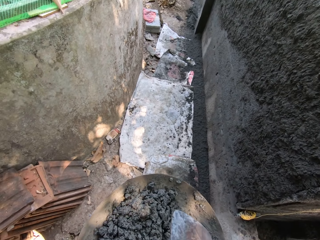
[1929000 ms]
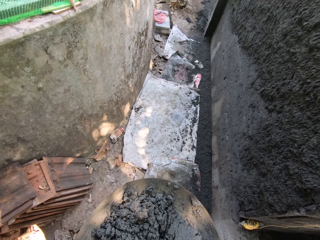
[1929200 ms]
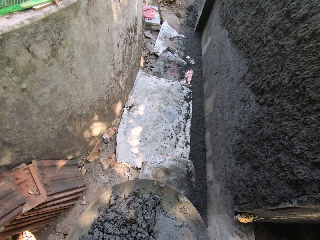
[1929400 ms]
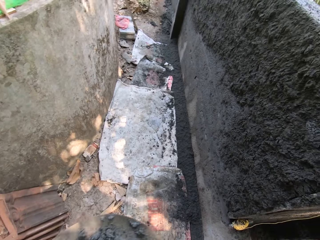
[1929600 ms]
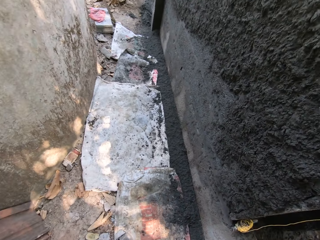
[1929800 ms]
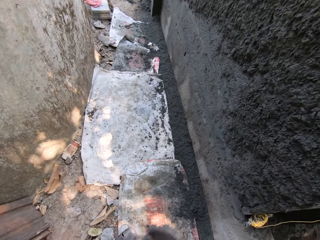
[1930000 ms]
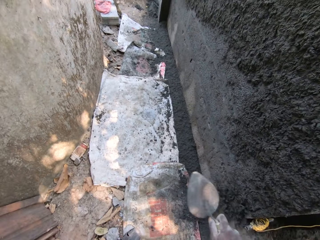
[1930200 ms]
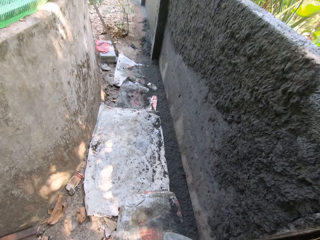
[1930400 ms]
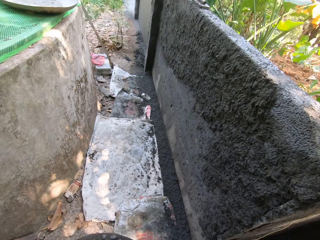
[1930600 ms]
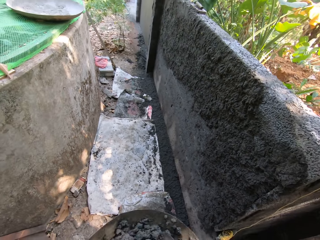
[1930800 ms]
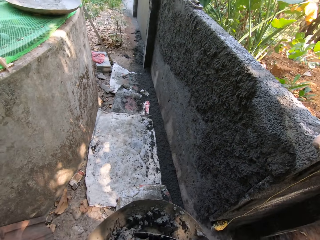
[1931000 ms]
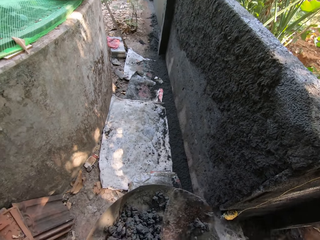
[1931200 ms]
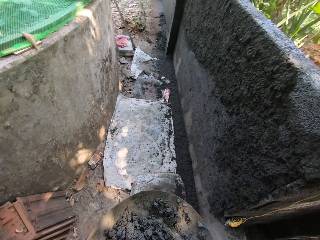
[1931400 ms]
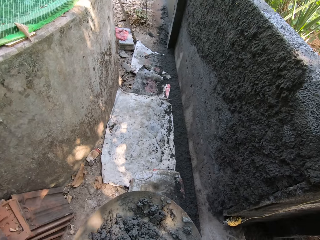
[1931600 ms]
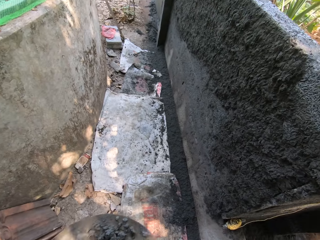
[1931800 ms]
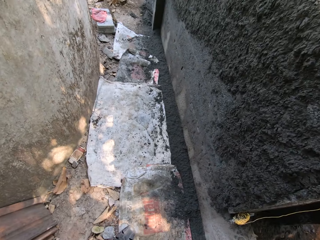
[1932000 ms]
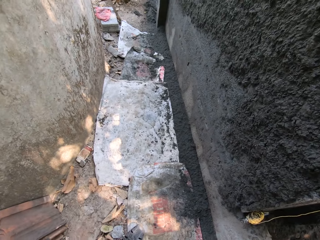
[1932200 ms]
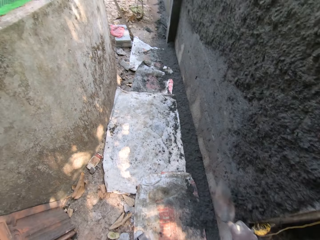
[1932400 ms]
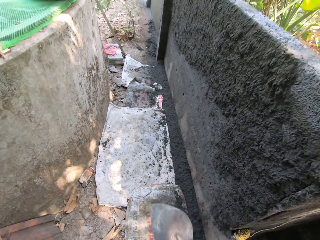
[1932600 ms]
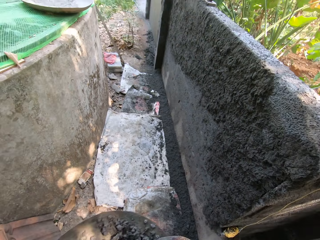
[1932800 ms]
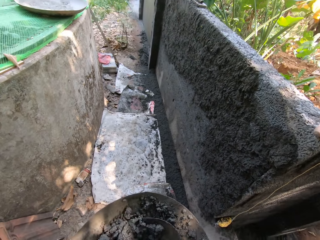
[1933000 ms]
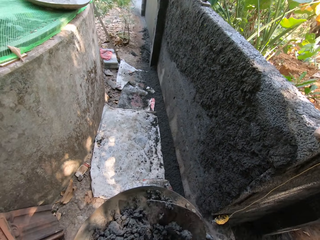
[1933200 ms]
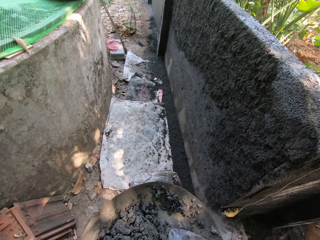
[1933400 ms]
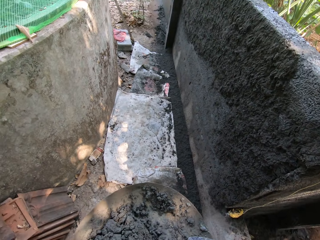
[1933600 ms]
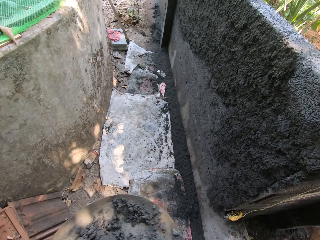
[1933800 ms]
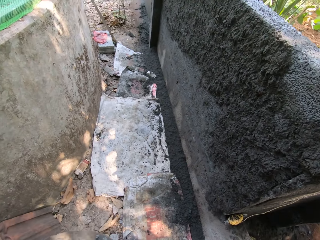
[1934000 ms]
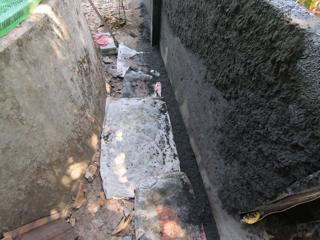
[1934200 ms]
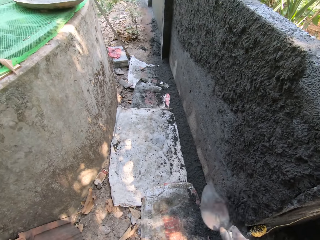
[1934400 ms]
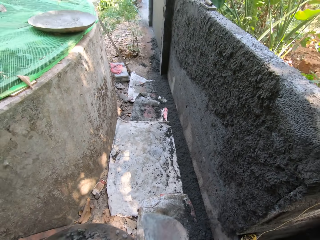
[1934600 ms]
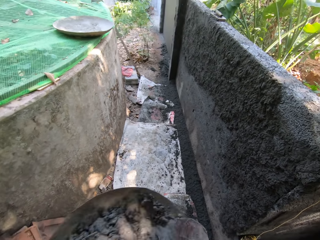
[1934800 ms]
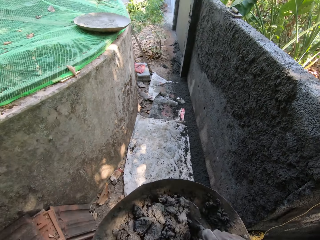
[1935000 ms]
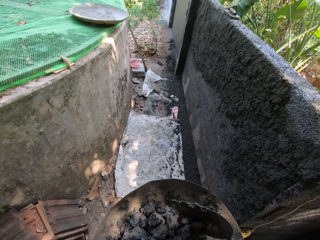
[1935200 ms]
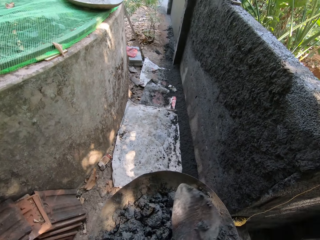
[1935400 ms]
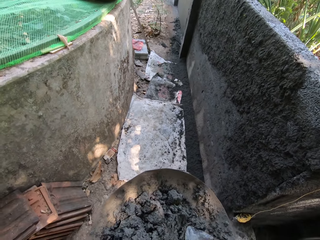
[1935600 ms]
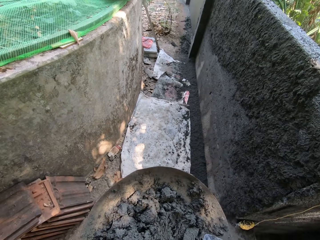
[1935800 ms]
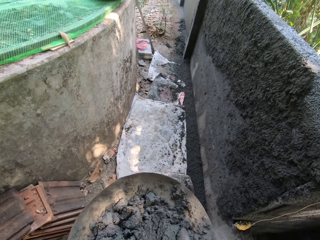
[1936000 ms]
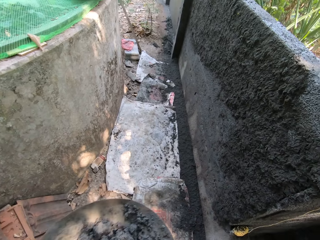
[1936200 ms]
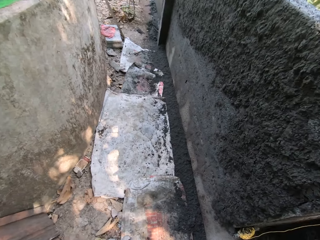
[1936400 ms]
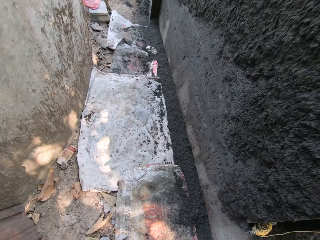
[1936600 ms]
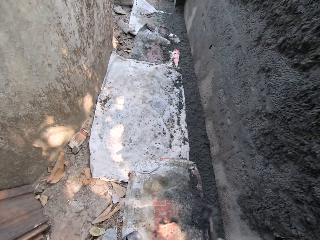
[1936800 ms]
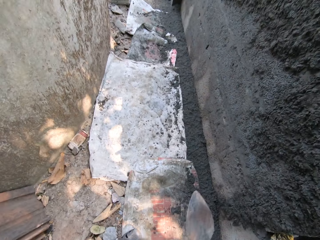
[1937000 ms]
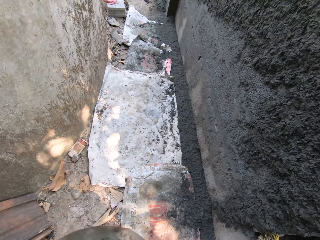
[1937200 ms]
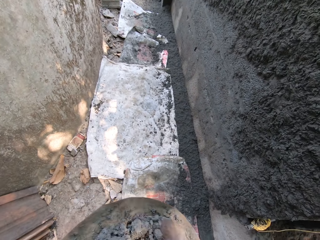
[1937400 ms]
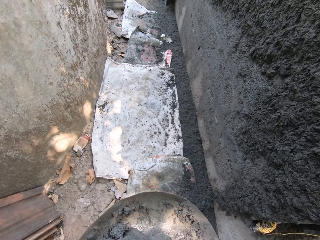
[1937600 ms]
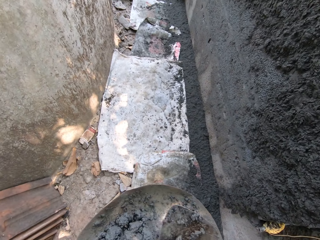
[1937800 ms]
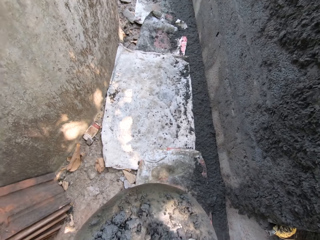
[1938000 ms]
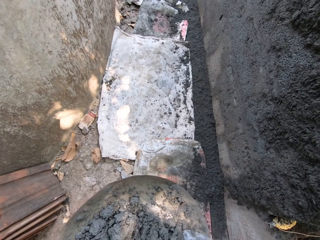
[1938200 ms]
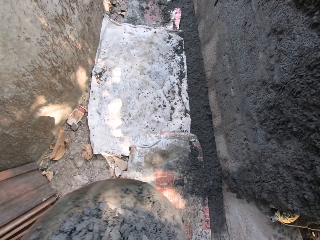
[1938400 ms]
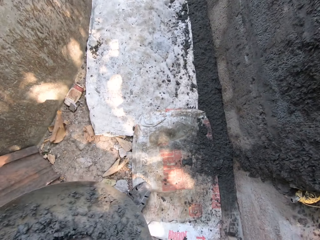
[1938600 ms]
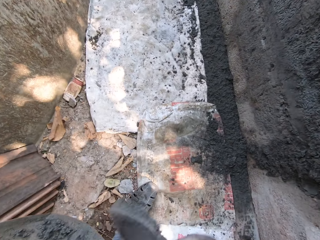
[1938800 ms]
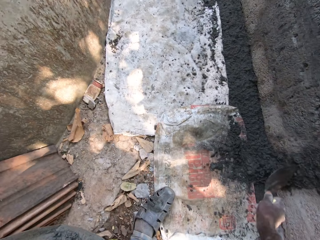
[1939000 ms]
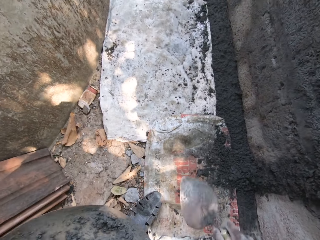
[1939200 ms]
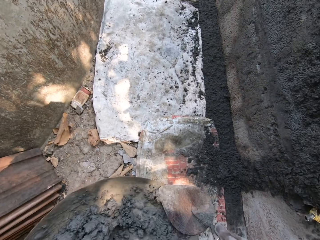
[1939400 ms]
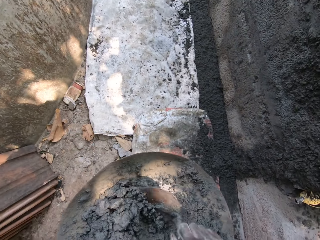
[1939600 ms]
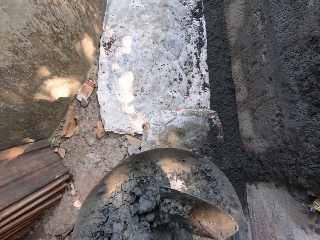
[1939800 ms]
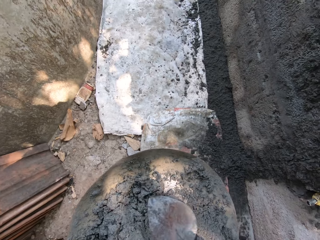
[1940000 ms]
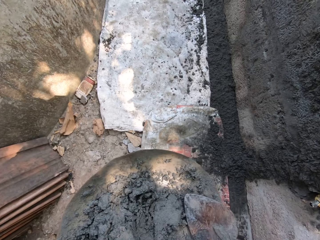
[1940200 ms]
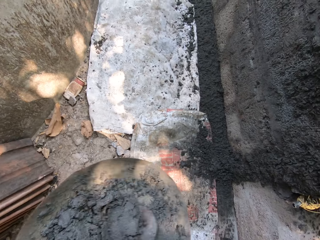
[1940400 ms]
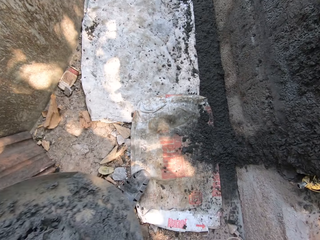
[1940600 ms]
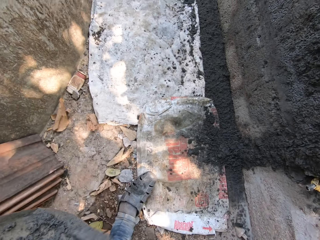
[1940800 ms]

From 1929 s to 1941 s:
The camera wearer mixes the mortar in the head pan with the hand trowel in his right hand. He takes mortar from the head pan with the hand trowel in his right hand. He plasters the wall with the mortar in the hand trowel in his right hand. He mixes the mortar in the head pan with the hand trowel in his right hand. He takes mortar from the head pan with the hand trowel in his right hand. He plasters the wall with the mortar in the hand trowel in his right hand. He takes mortar from the head pan with the hand trowel in his right hand. He plasters the wall with the mortar in the hand trowel in his right hand. He mixes the mortar in the head pan with the hand trowel in his right hand. He takes mortar from the head pan with the hand trowel in his right hand. He plasters the wall with the mortar in the hand trowel in his right hand. He mixes the mortar in the head pan with the hand trowel in his right hand. He takes mortar from the head pan with the hand trowel in his right hand. He plasters the wall with the mortar in the hand trowel in his right hand. He mixes the mortar in the head pan with the hand trowel in his right hand. He takes mortar from the head pan with the hand trowel in his right hand.

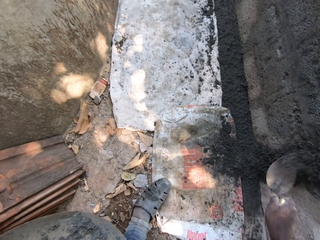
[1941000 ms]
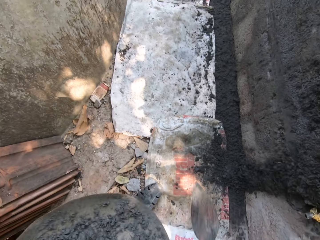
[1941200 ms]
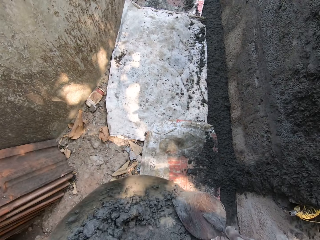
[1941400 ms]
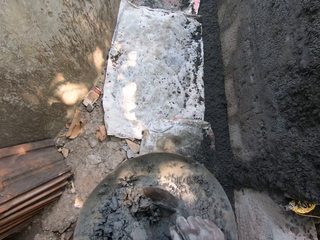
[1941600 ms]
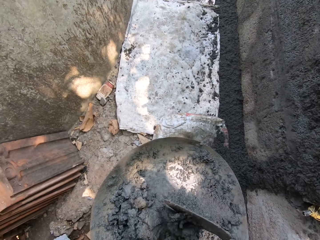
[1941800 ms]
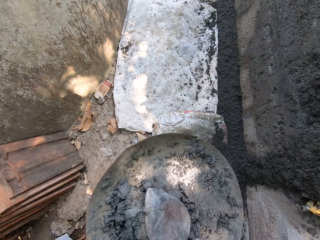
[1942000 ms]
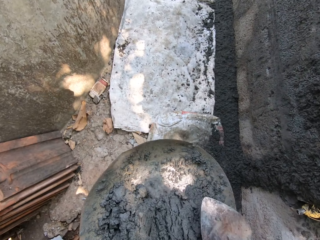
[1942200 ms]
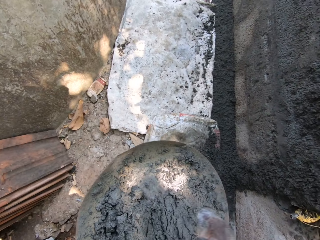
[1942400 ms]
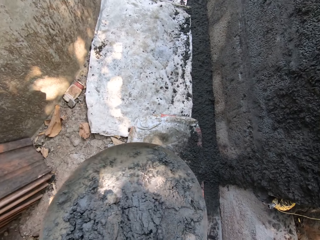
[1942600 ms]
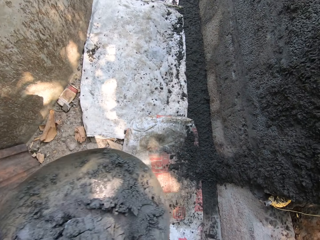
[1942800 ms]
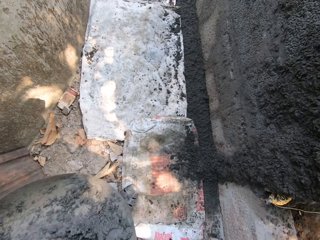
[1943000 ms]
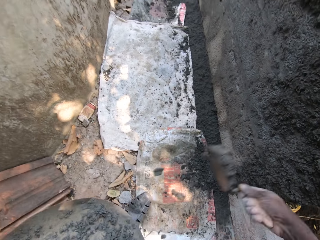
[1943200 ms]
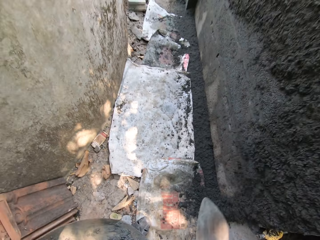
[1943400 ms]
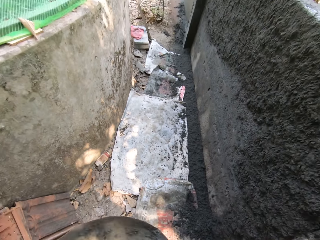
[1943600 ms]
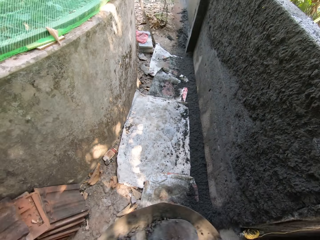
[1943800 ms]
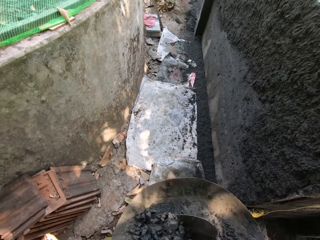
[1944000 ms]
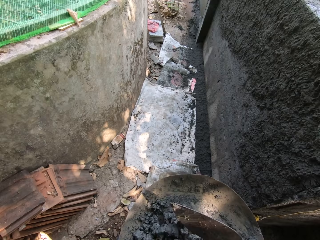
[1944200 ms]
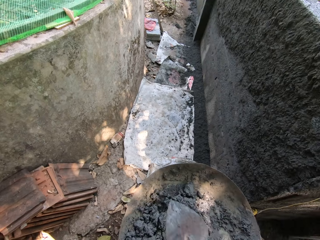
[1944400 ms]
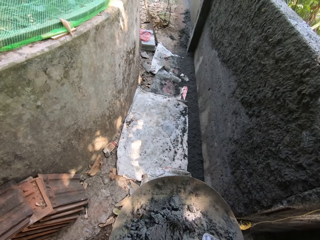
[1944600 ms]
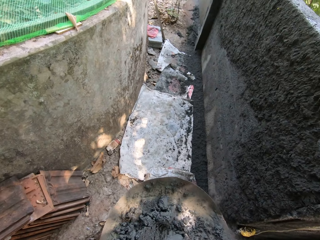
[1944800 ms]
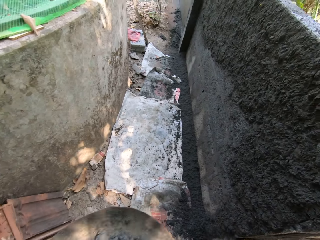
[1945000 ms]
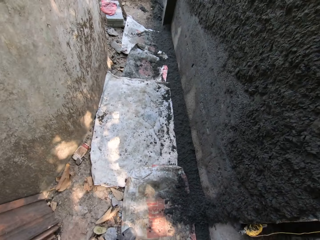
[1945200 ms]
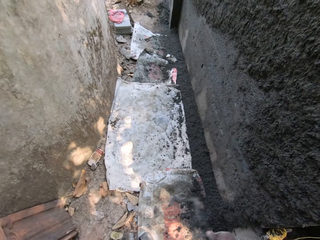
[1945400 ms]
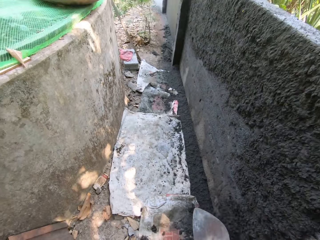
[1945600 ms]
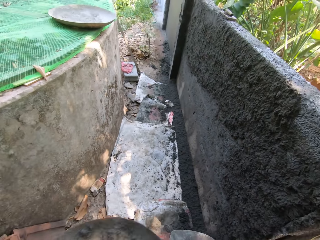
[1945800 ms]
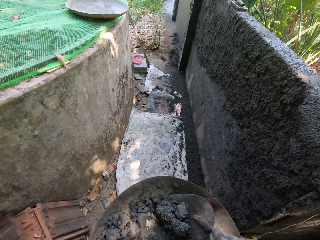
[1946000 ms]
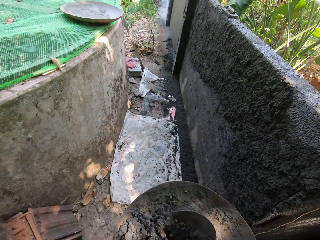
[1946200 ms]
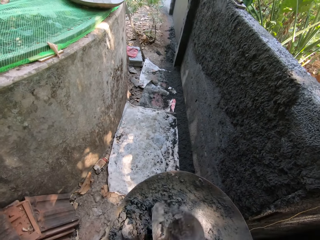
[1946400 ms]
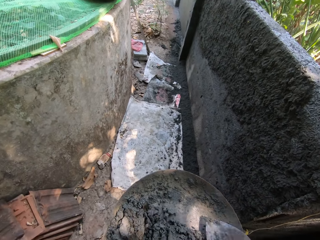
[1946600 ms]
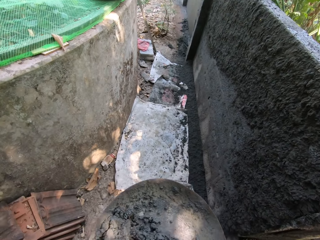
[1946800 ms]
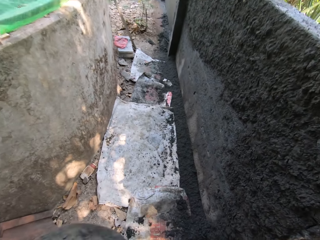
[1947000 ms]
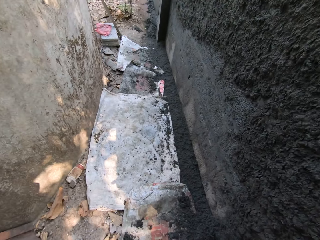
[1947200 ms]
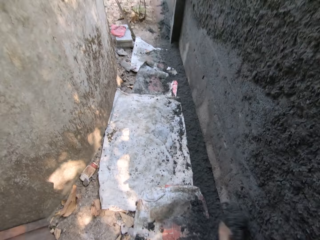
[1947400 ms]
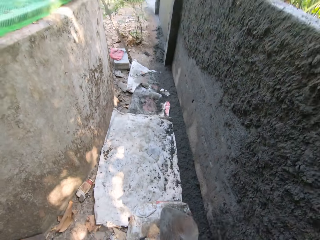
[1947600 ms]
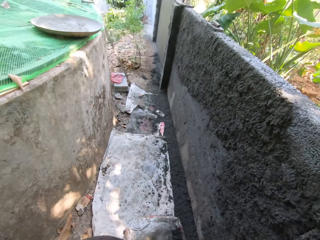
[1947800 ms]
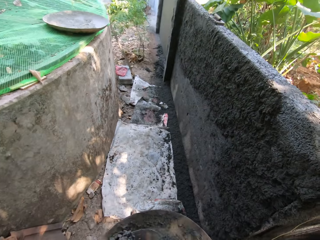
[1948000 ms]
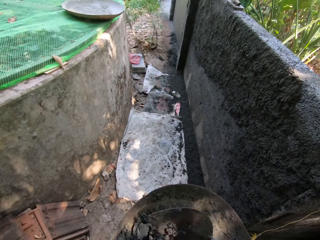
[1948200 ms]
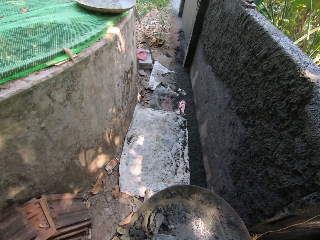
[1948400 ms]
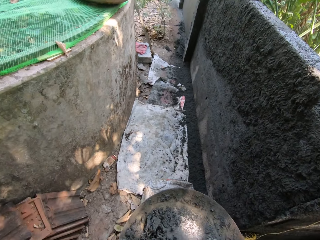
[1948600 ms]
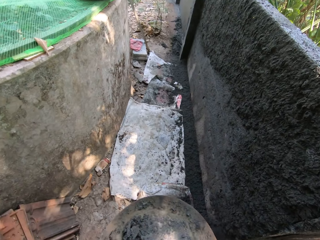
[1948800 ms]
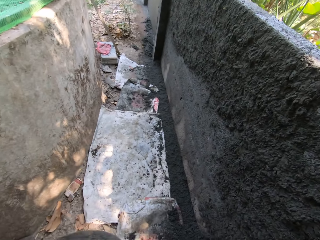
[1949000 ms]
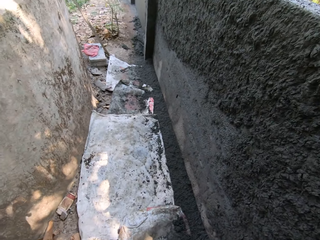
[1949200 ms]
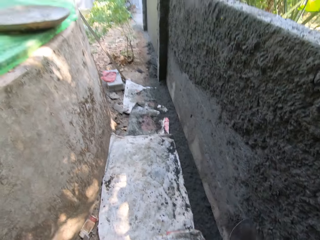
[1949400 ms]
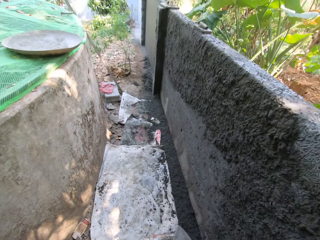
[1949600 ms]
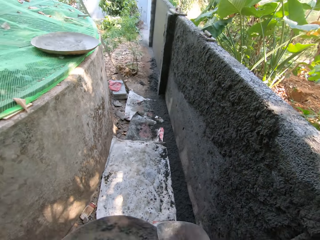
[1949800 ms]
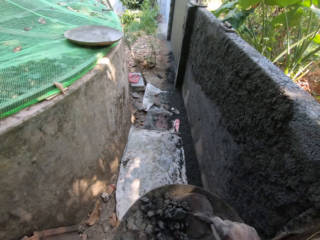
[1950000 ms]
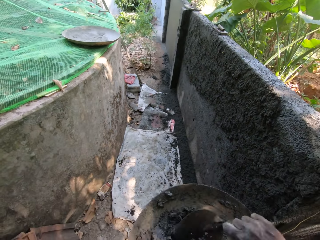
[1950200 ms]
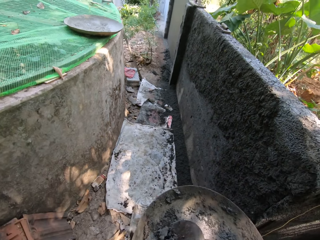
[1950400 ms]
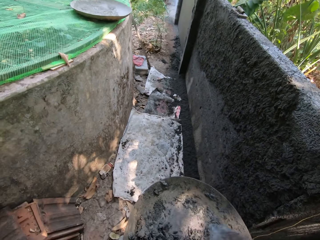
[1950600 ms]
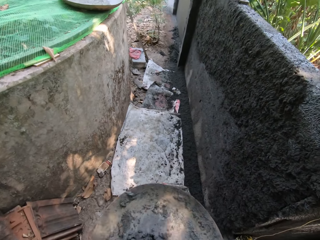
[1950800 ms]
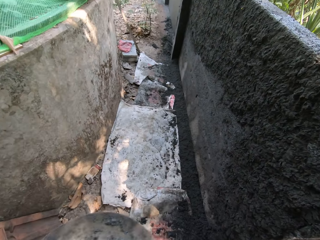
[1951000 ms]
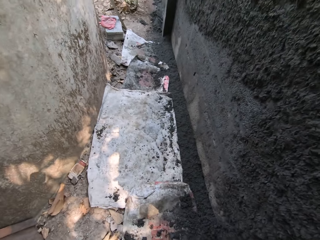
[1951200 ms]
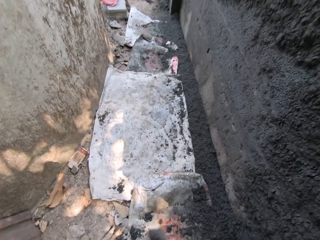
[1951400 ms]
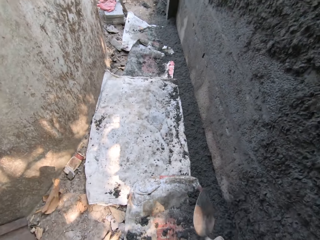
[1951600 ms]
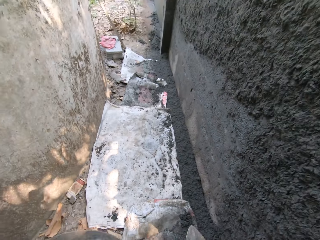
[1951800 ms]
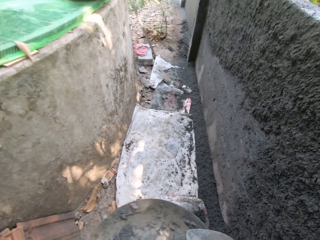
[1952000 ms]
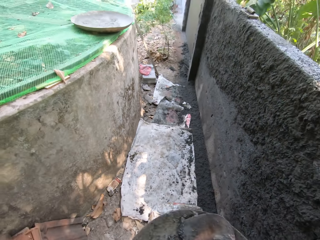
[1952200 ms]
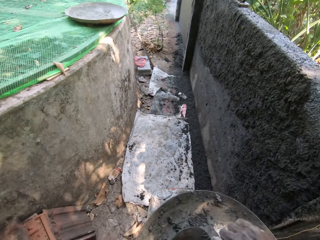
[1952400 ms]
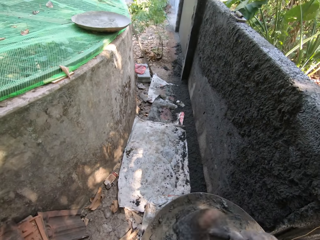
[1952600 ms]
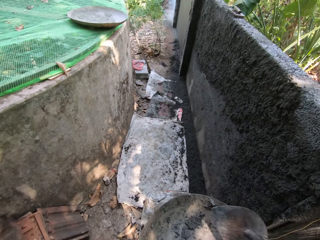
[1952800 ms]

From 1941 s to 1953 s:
The camera wearer plasters the wall with the mortar in the hand trowel in his right hand. He mixes the mortar in the head pan with the hand trowel in his right hand. He takes mortar from the head pan with the hand trowel in his right hand. He plasters the wall with the mortar in the hand trowel in his right hand. He mixes the mortar in the head pan with the hand trowel in his right hand. He takes mortar from the head pan with the hand trowel in his right hand. He plasters the wall with the mortar in the hand trowel in his right hand. He mixes the mortar in the head pan with the hand trowel in his right hand. He takes mortar from the head pan with the hand trowel in his right hand. He plasters the wall with the mortar in the hand trowel in his right hand. He mixes the mortar in the head pan with the hand trowel in his right hand. He takes mortar from the head pan with the hand trowel in his right hand. He plasters the wall with the mortar in the hand trowel in his right hand. He mixes the mortar in the head pan with the hand trowel in his right hand. He takes mortar from the head pan with the hand trowel in his right hand. He plasters the wall with the mortar in the hand trowel in his right hand. He mixes the mortar in the head pan with the hand trowel in his right hand.
